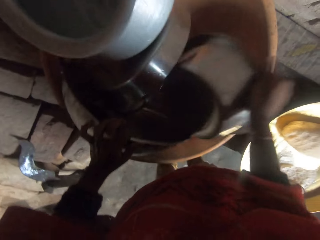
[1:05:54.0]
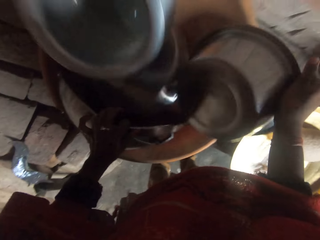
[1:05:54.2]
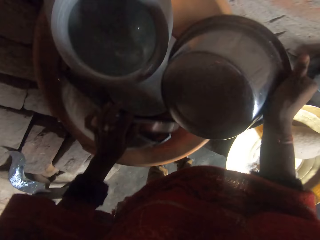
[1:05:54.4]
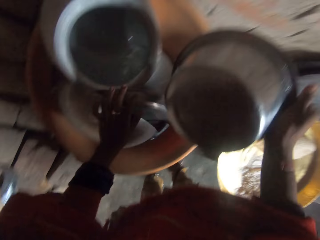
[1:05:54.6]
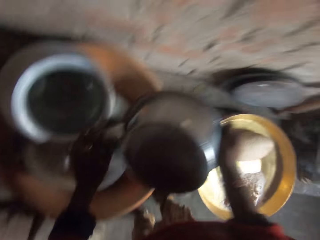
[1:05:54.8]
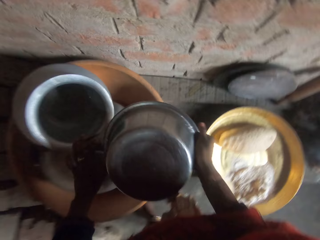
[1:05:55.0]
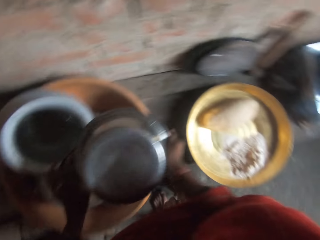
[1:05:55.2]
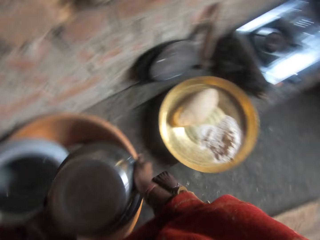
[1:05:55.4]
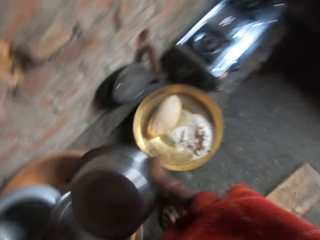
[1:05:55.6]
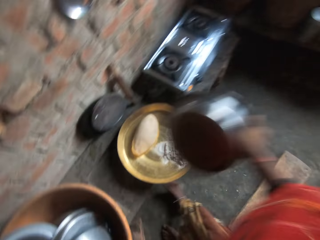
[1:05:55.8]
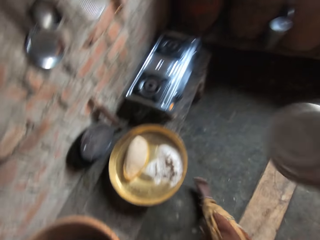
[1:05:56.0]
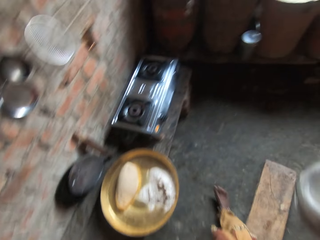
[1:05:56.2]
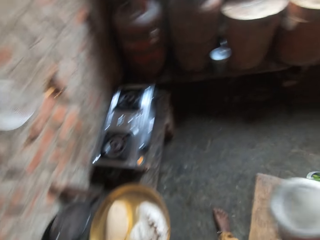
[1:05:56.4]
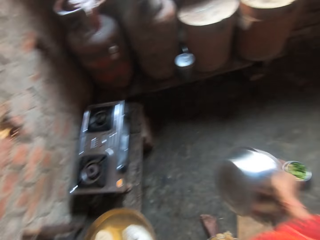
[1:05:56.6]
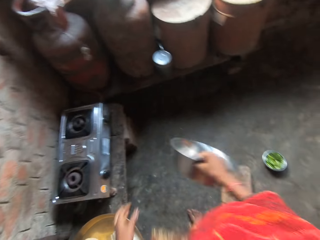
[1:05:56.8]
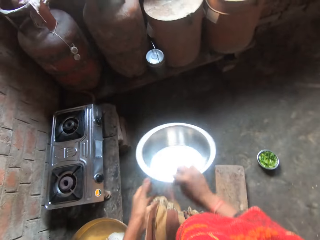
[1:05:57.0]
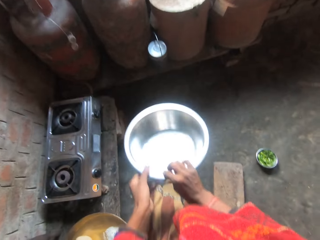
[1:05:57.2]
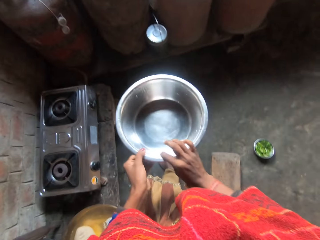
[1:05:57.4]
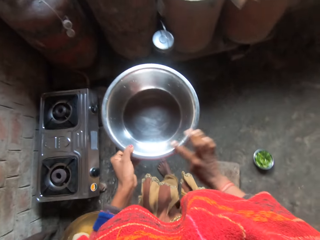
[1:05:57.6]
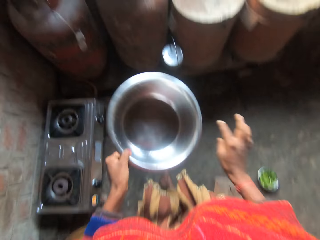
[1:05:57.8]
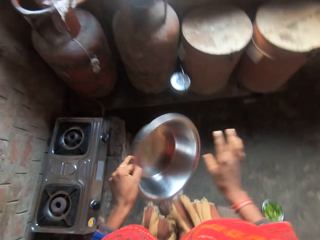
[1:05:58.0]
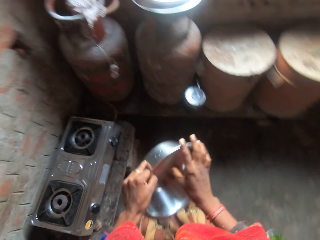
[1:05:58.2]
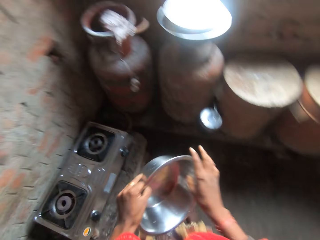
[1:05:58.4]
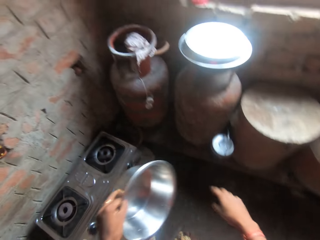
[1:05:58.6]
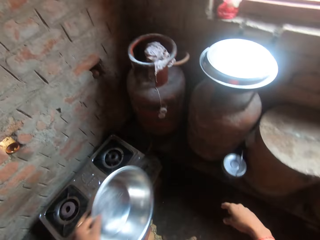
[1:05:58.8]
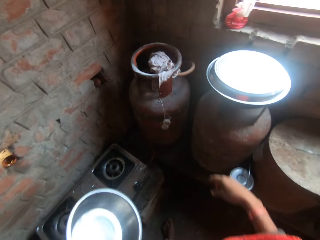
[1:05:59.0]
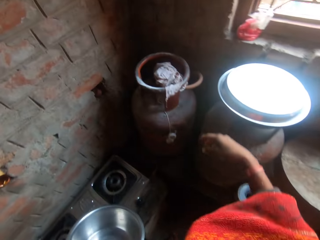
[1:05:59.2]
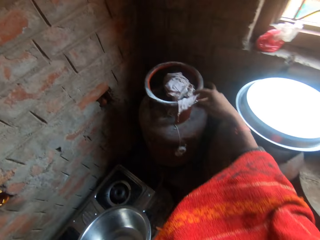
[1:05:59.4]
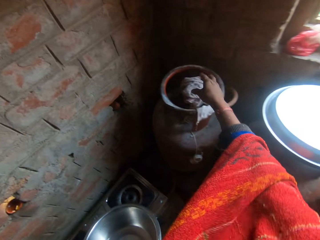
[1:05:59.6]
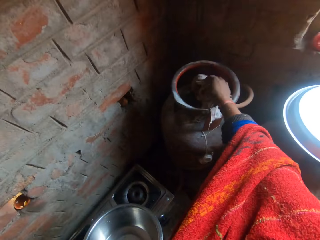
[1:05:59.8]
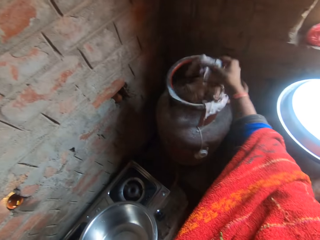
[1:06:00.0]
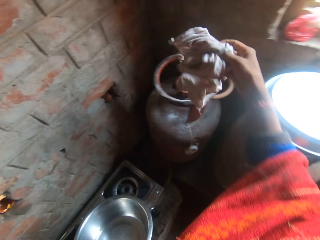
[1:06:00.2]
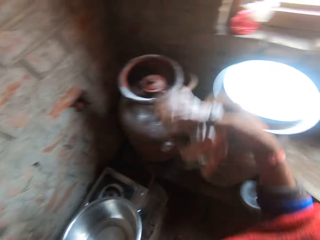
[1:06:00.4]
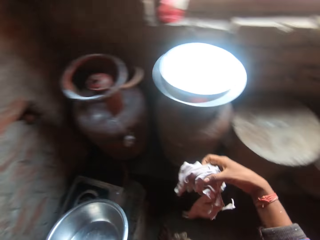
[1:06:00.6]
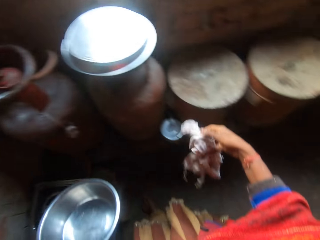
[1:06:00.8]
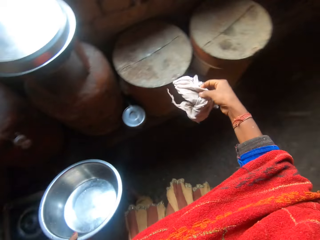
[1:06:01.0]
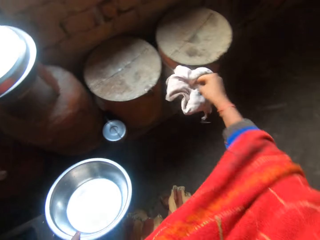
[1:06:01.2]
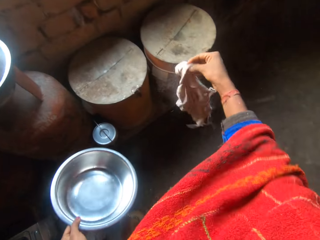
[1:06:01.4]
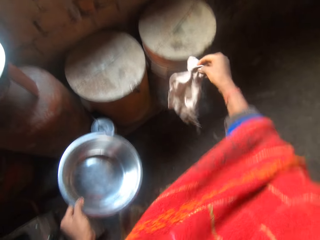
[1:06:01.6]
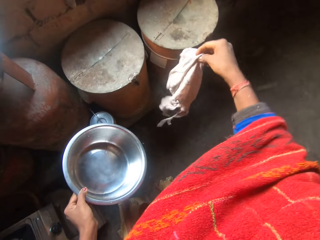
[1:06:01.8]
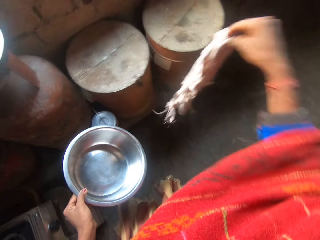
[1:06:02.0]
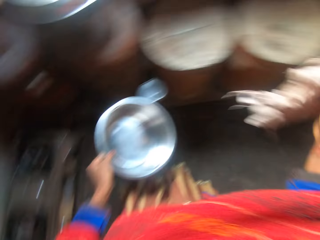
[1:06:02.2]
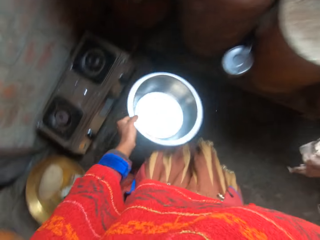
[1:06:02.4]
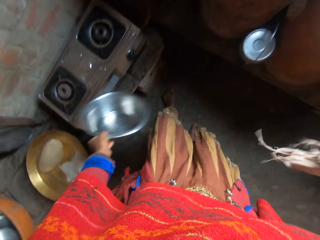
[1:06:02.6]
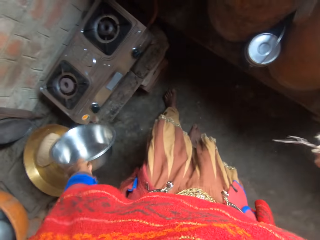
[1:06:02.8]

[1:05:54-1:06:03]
The camera wearer picks a cooking pot. She removes her hand from the utensil. She walks the other side. She passes the stainless bowl to her left hand. She holds the cooking pot with the other hand. She rubs the cooking pot with a finger. She rubs it again. She picks a cloth from the gas cylinder. She walks forward. She shakes the cloth in her hand.

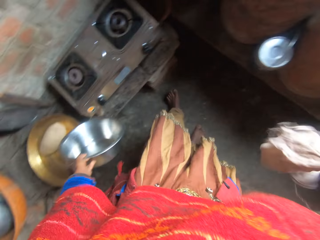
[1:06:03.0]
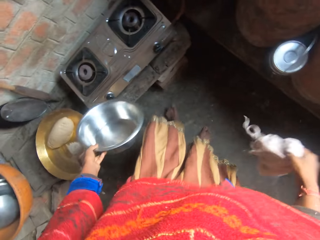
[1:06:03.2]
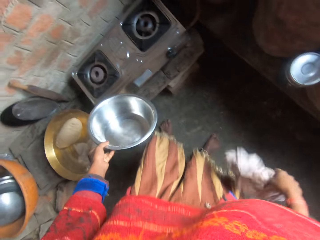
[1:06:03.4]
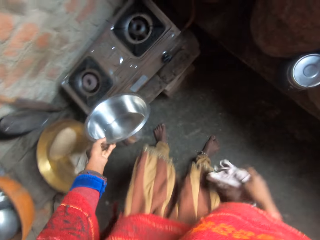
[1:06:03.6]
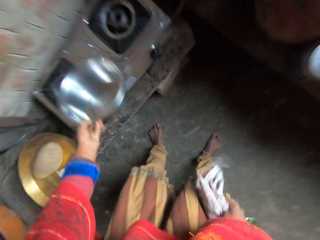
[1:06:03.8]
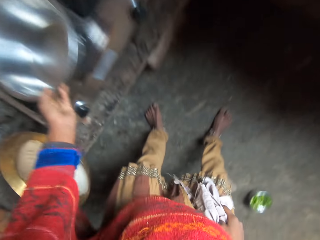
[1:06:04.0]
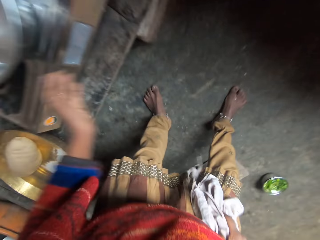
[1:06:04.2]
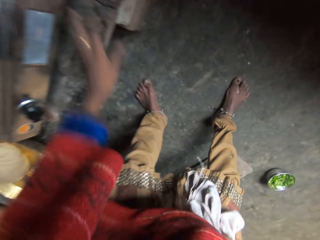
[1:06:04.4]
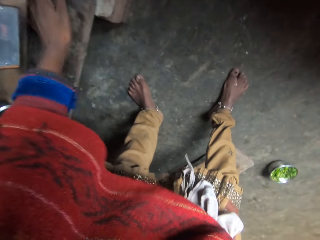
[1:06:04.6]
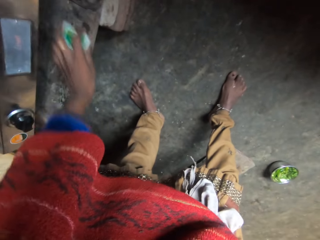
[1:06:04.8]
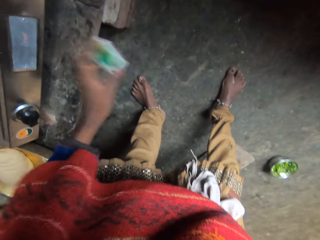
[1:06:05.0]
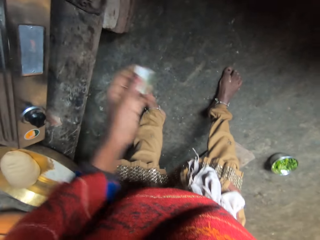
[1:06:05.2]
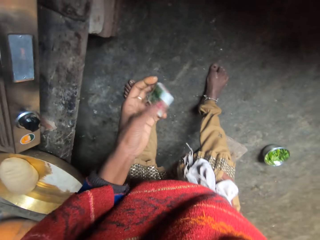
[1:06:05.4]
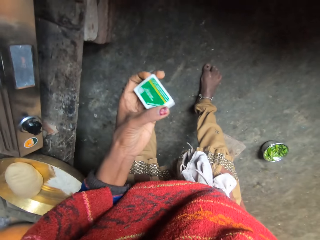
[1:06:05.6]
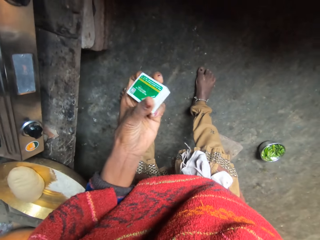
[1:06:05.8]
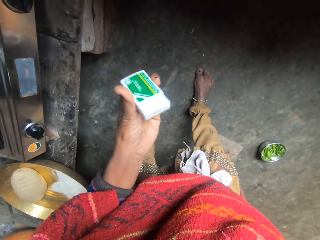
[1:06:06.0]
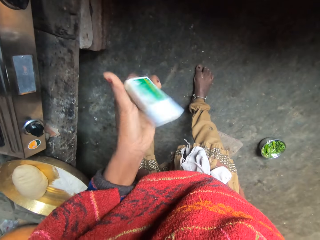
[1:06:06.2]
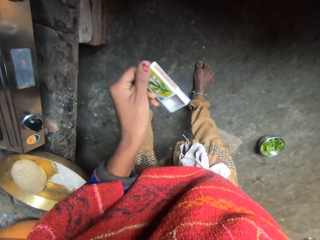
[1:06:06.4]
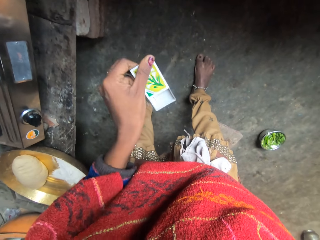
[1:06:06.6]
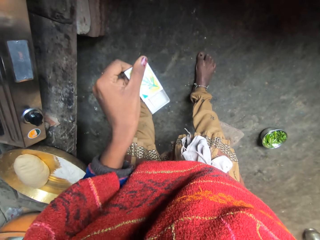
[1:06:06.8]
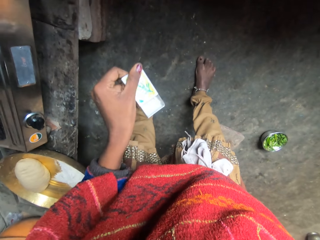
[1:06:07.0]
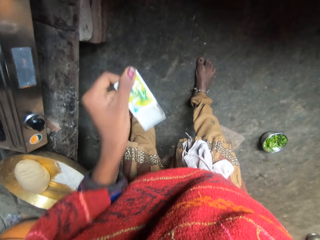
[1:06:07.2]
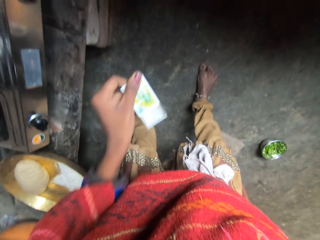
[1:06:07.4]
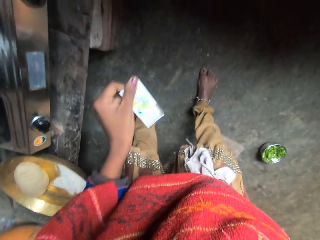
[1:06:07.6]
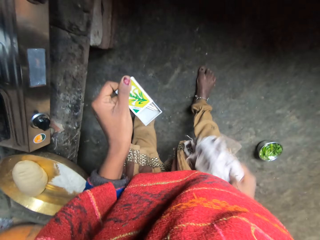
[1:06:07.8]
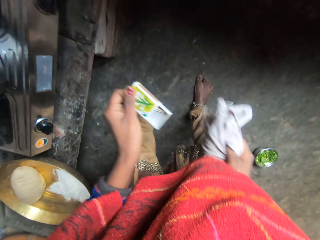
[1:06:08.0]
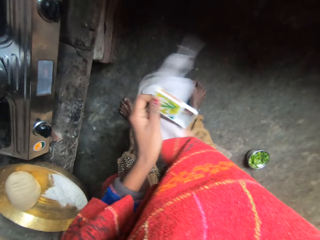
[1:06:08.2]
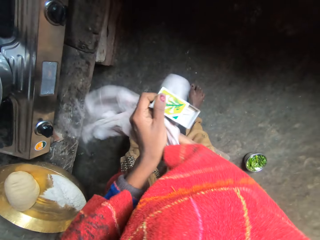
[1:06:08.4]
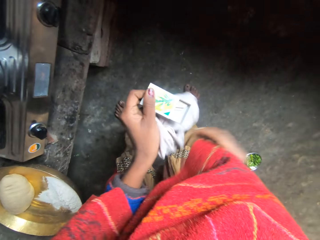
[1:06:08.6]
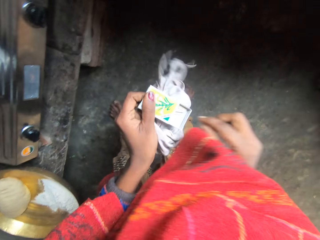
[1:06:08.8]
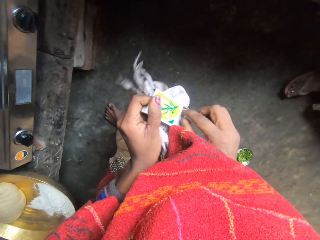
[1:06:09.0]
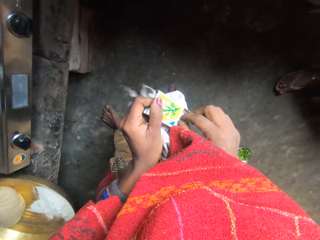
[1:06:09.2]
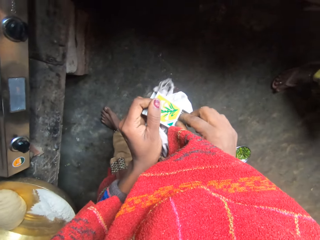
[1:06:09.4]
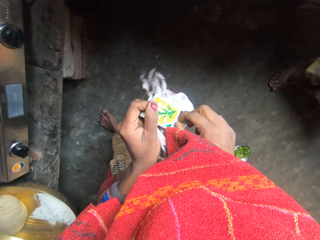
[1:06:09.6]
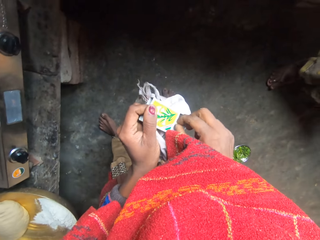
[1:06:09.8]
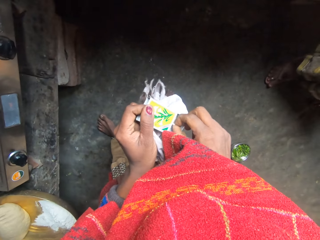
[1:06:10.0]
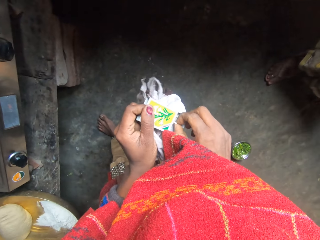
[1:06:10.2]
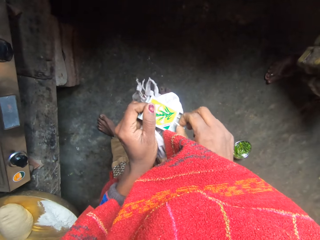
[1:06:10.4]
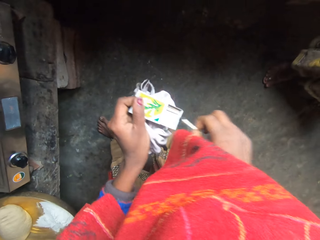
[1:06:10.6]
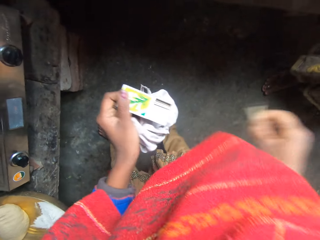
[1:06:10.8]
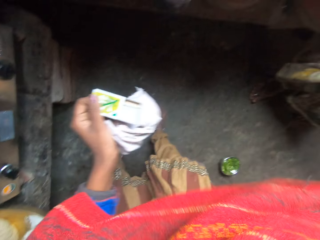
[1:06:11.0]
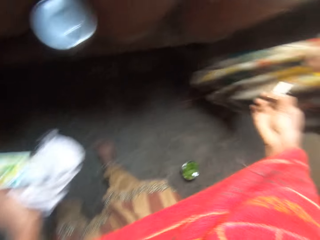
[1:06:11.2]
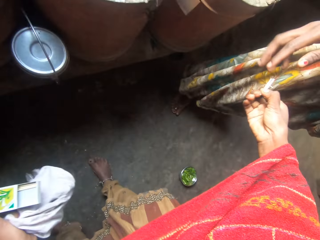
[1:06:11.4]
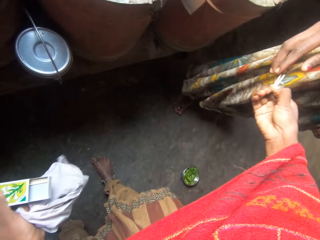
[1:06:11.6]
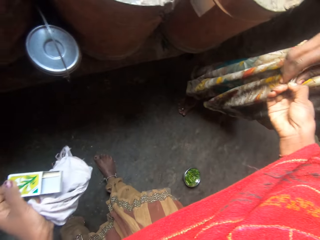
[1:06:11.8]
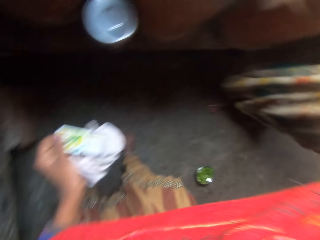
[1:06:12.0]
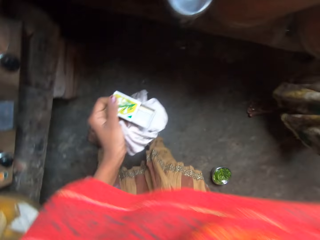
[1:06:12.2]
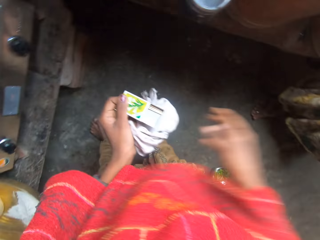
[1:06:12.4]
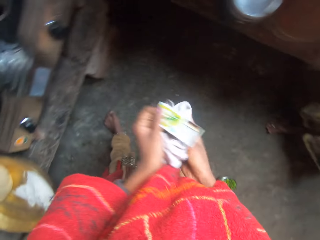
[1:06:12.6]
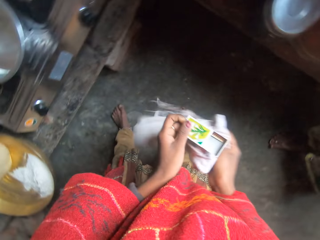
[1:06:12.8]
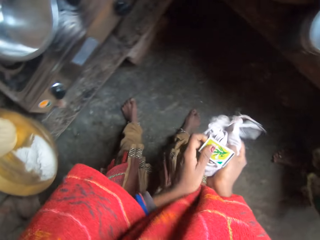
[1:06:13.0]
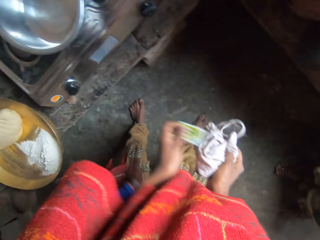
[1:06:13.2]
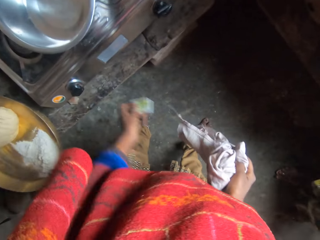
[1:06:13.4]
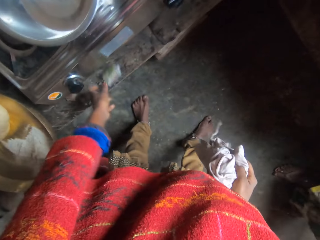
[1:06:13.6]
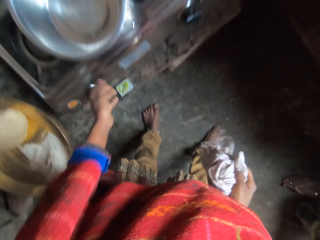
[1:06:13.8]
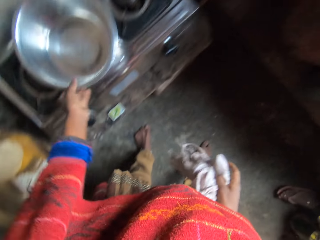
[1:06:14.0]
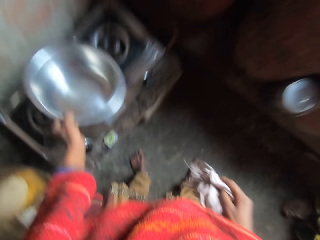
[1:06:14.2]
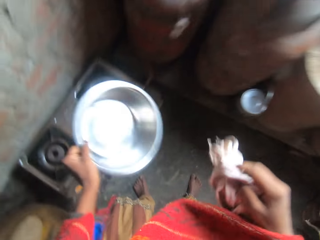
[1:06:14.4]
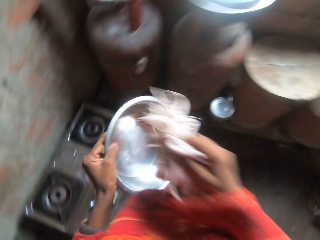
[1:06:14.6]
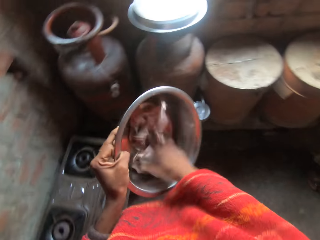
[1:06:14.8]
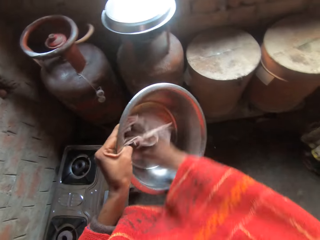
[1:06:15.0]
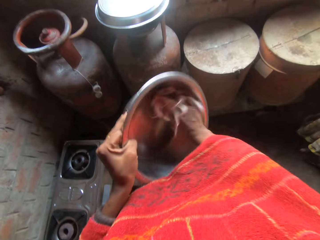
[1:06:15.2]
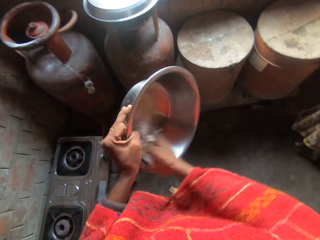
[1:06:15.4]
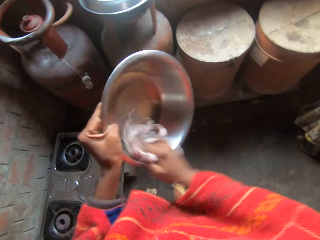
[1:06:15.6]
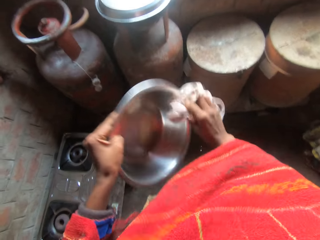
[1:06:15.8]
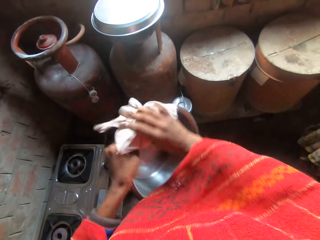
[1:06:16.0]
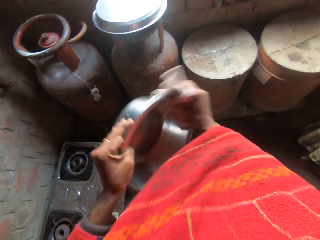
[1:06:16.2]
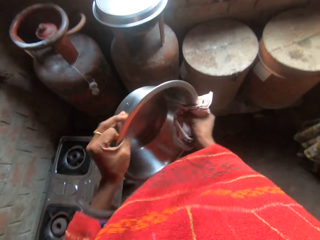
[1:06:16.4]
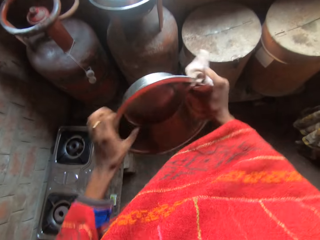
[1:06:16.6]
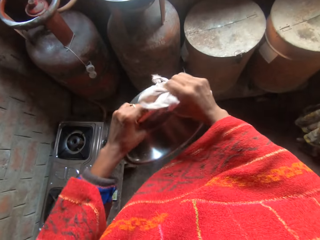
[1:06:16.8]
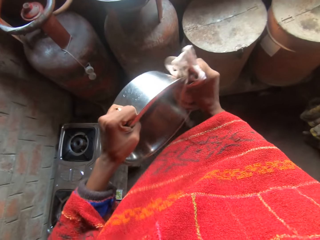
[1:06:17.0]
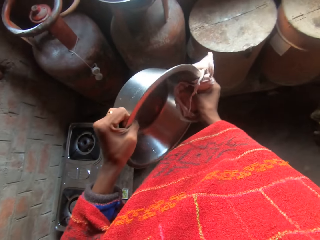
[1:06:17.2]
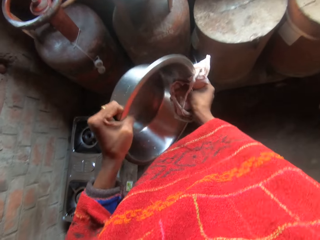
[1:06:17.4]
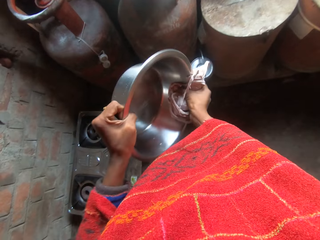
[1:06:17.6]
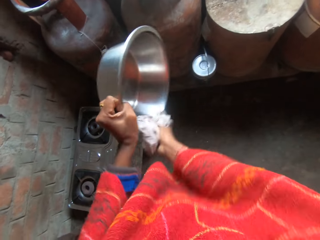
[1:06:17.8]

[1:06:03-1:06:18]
The camera wearer drops the stainless bowl on the cooker. She moves the cooking pot. She holds her knee. She picks a matchbox from the table. She opens the matchbox. She shakes the matchbox, pushes the matchbox, turns the matchbox and shakes the matchbox. She passes the cloth to her left hand. She moves the cloth. She holds the cloth with the other hand. She picks matches from the matchbox. A lady stands. The camera wearer passes the matches to the lady. She moves the match sticks away. The lady takes the matchbox. The camera wearer closes the matchbox. She passes the cloth to her right hand. She holds the cloth with the other hand. She pushes the matchbox. She drops the matchbox on the table. She picks the stainless bowl from the cooker. She wipes the stainless bowl with the cloth in her hand.
